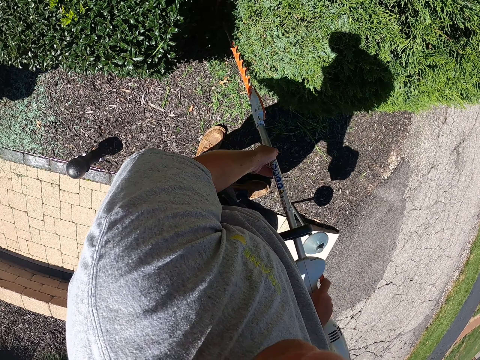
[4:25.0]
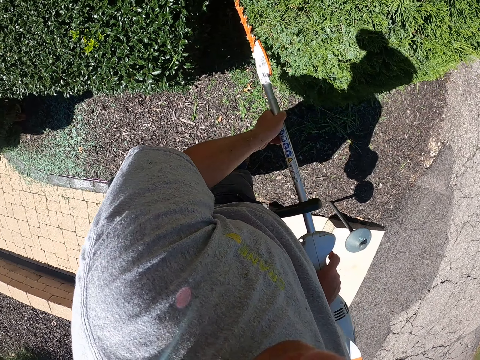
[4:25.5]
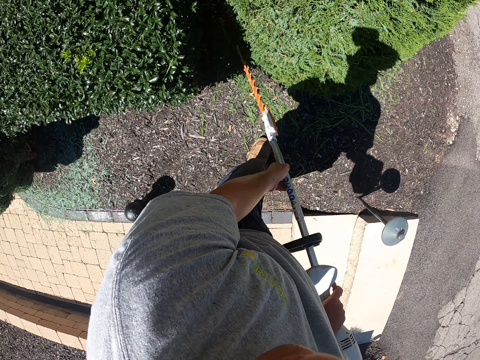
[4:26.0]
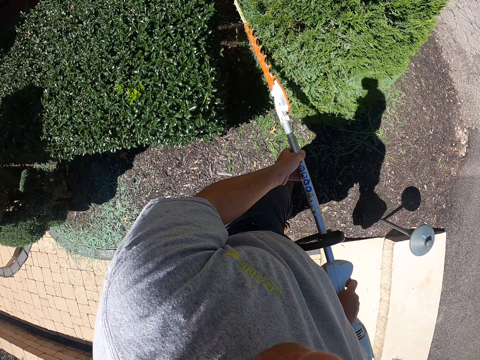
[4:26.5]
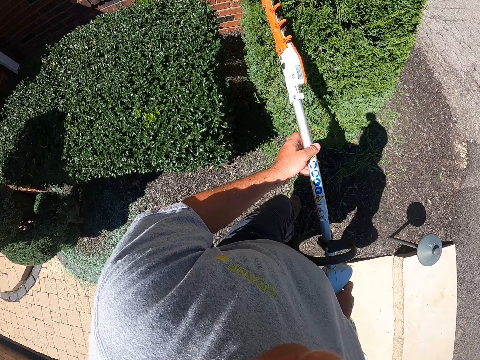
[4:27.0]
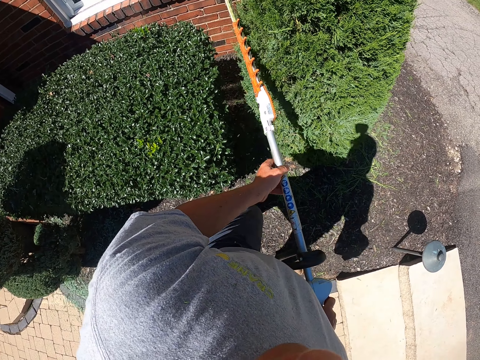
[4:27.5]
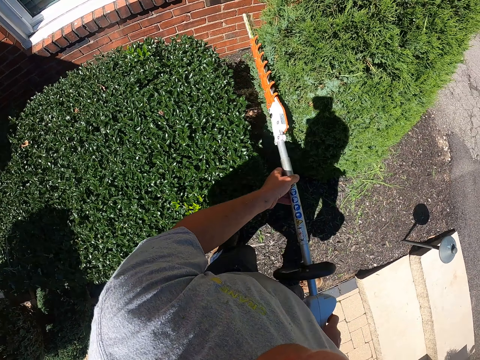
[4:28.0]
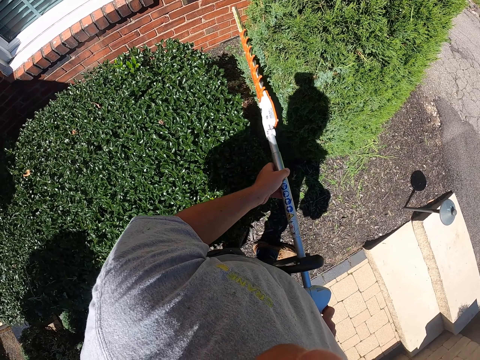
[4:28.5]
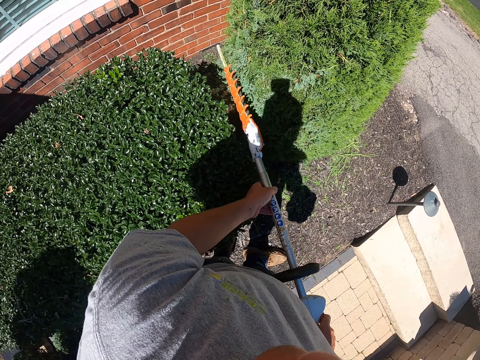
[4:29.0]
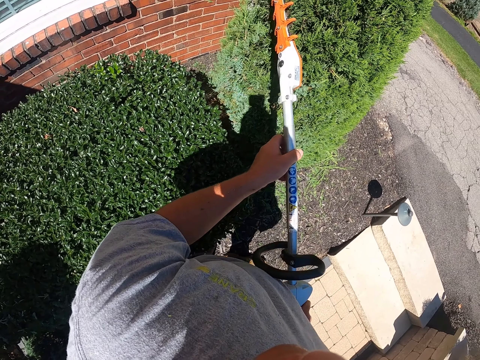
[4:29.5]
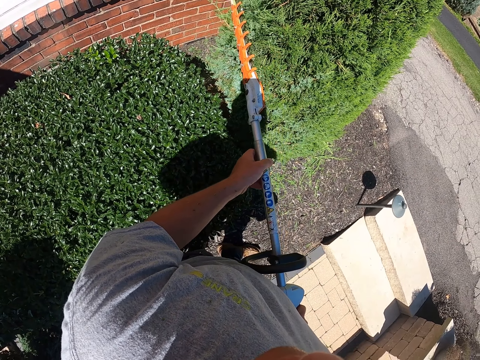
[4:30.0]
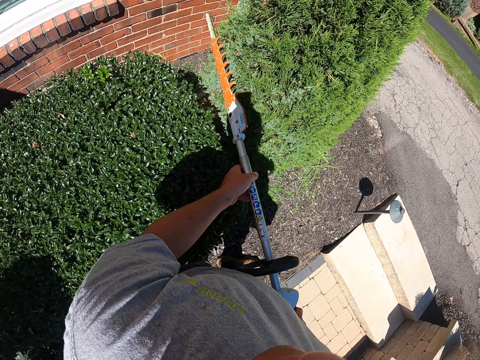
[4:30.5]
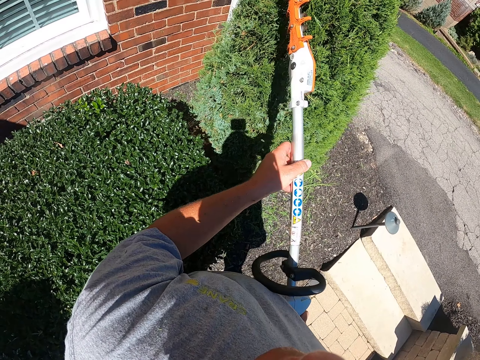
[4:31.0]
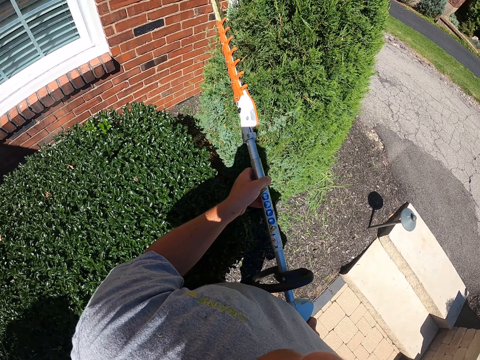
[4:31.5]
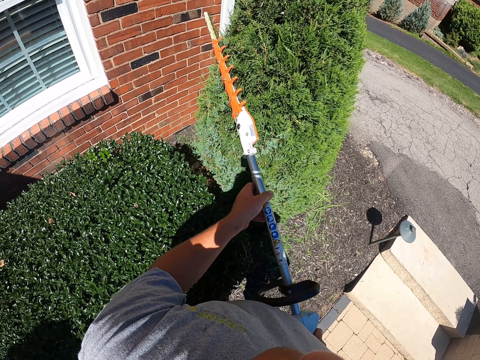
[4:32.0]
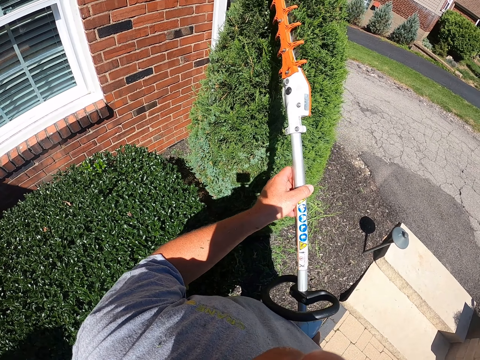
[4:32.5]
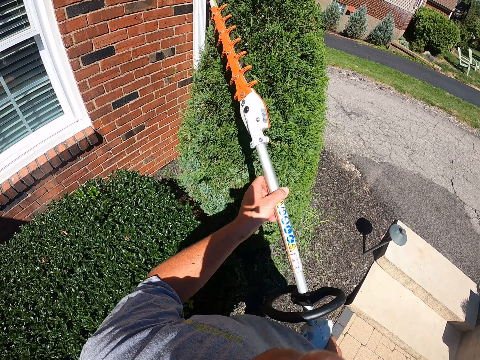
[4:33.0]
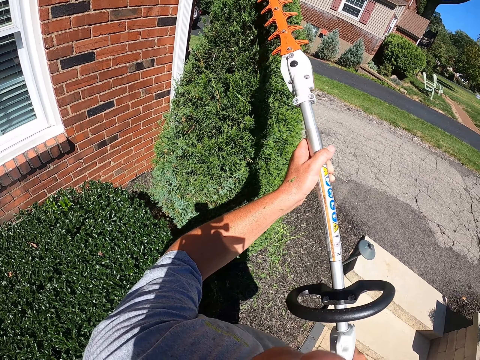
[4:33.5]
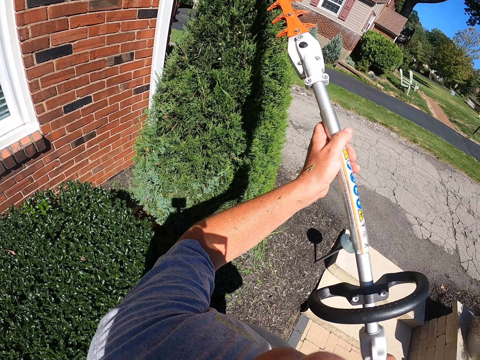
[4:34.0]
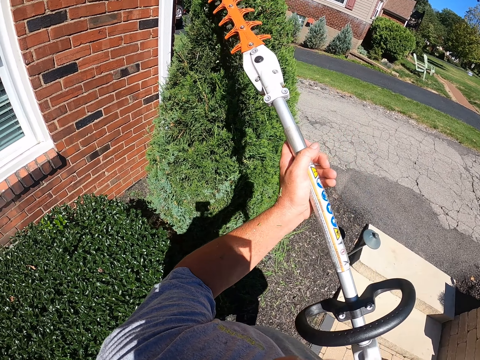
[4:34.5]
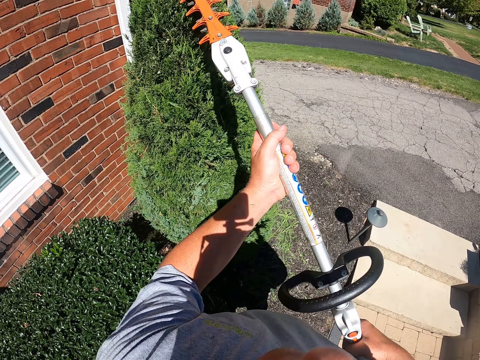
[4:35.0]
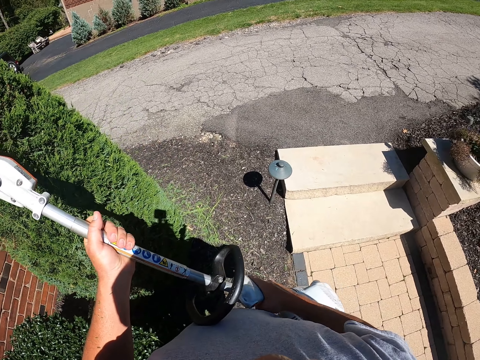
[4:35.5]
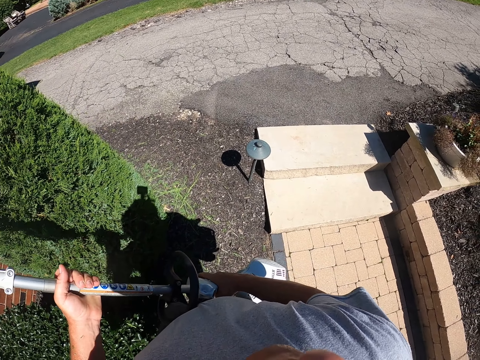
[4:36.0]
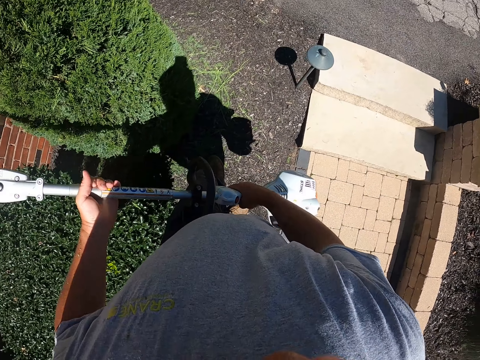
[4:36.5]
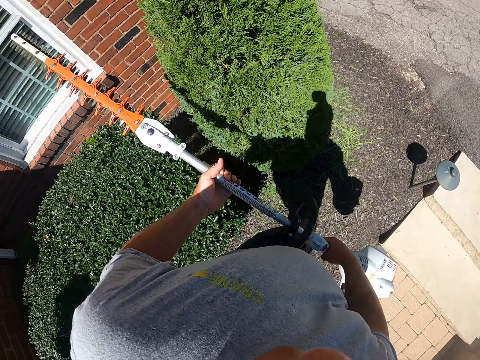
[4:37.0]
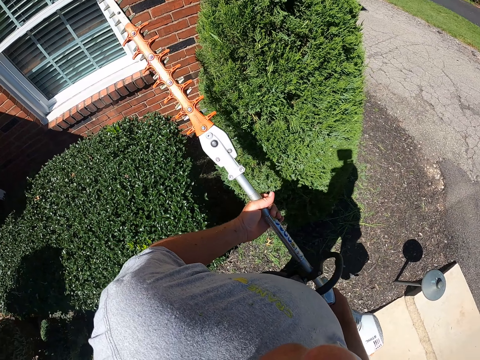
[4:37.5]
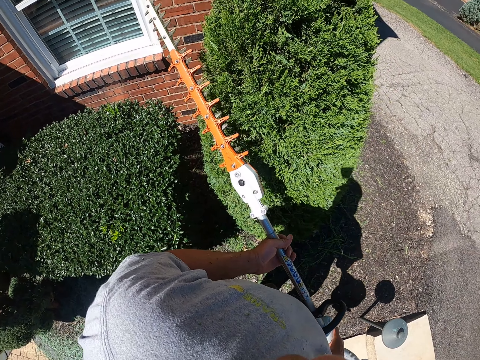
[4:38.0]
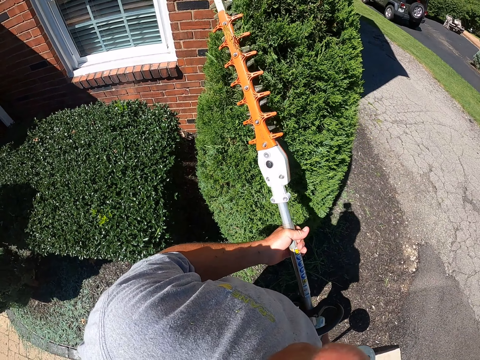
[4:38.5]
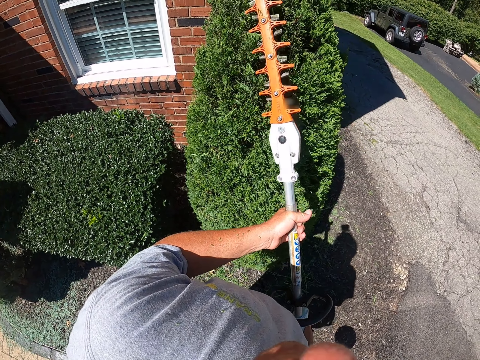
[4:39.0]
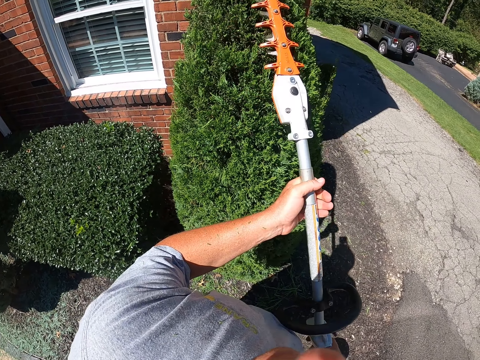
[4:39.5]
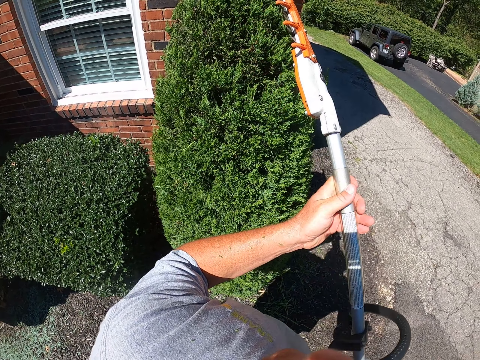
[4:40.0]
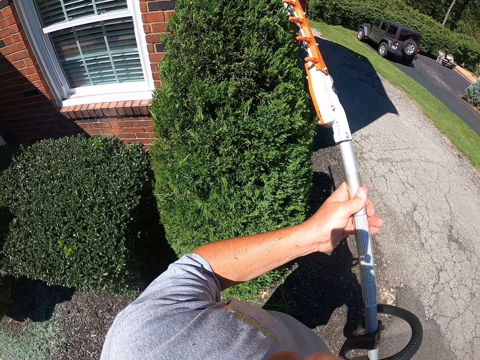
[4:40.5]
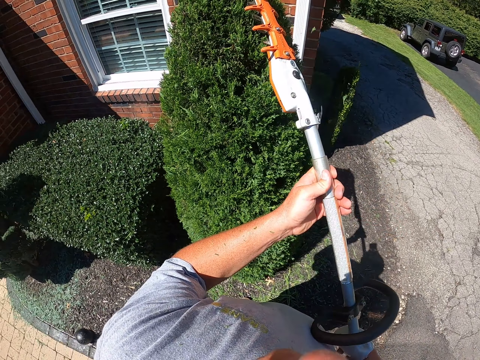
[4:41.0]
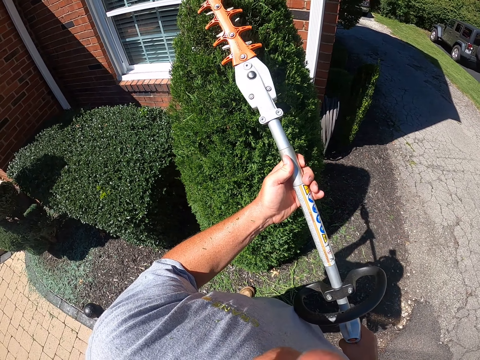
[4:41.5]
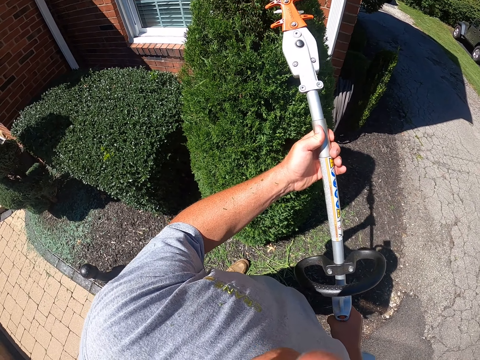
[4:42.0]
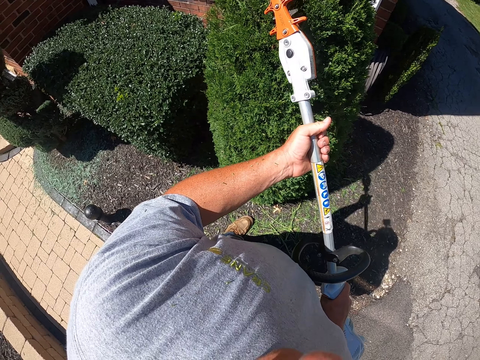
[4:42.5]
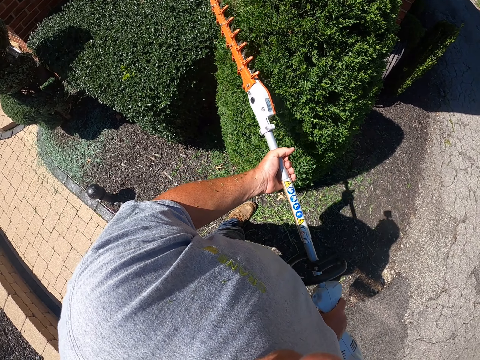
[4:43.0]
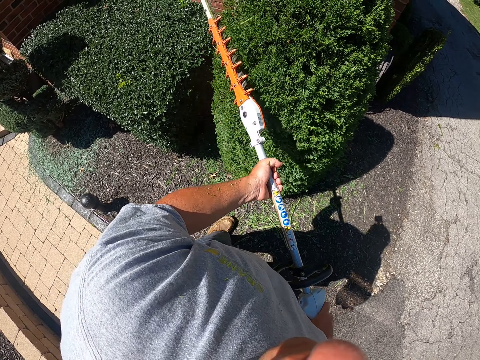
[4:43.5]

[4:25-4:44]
The camera wearer moves the leg. They trim the shrub. They look around. They trim the shrub.

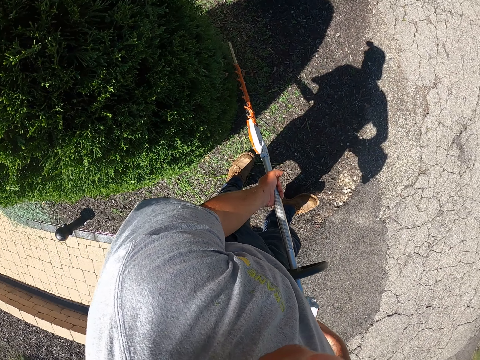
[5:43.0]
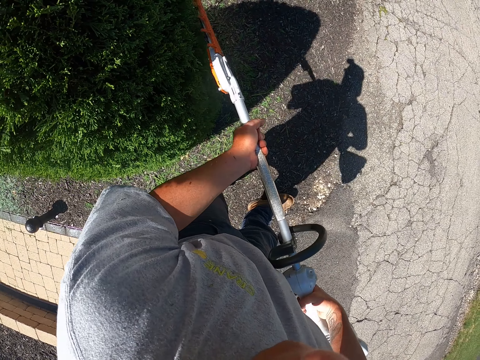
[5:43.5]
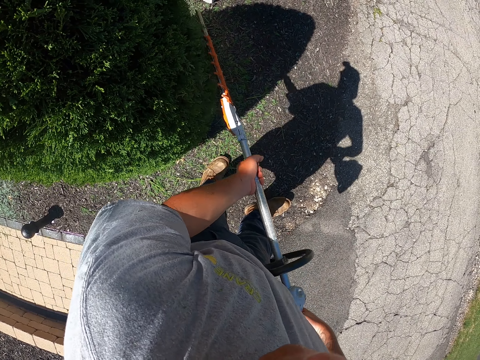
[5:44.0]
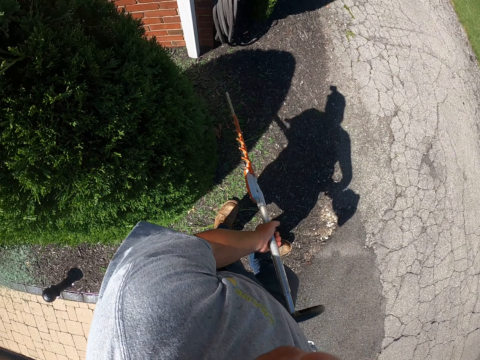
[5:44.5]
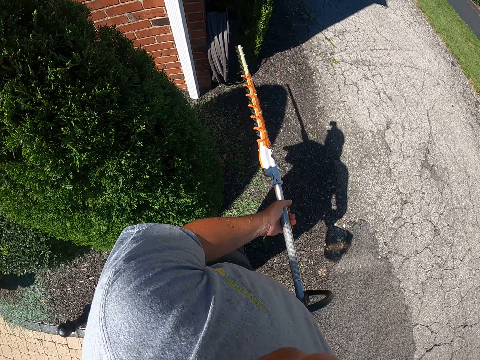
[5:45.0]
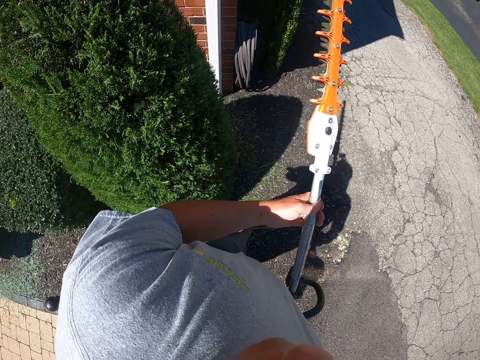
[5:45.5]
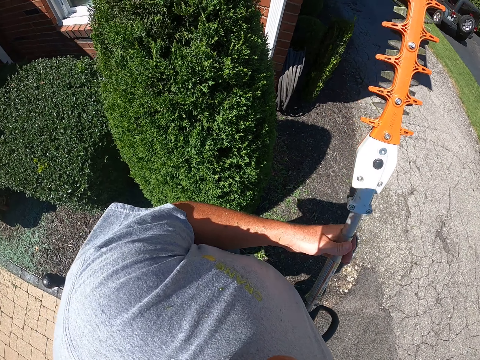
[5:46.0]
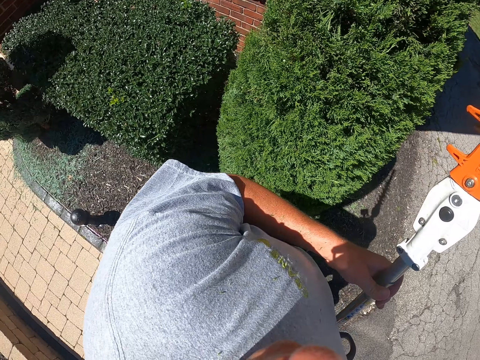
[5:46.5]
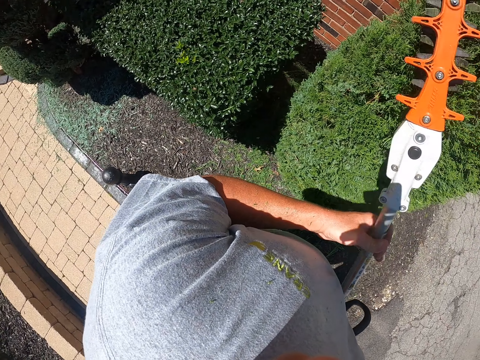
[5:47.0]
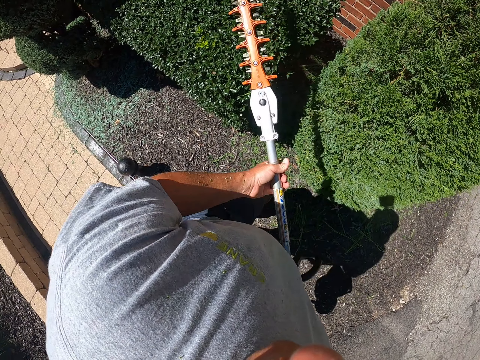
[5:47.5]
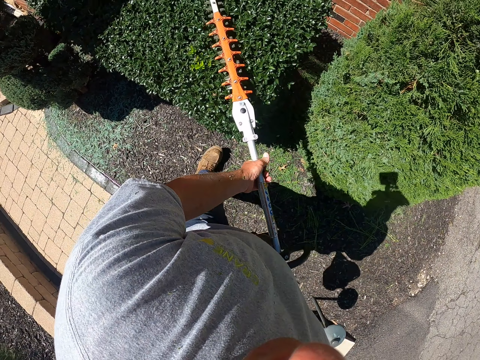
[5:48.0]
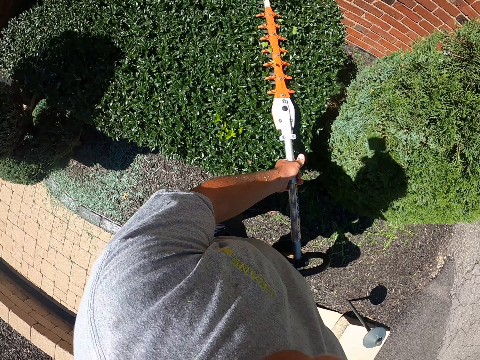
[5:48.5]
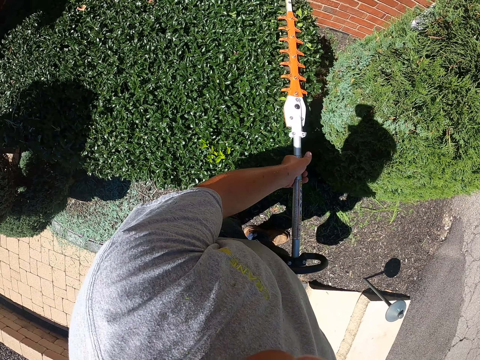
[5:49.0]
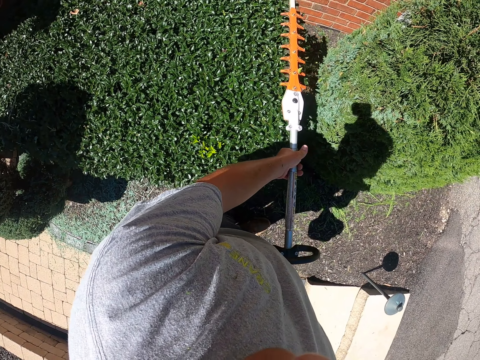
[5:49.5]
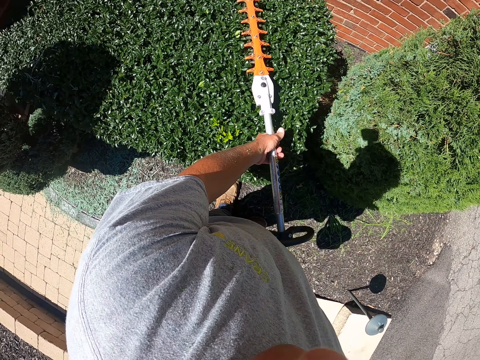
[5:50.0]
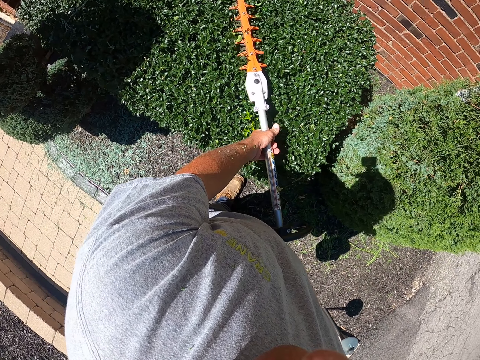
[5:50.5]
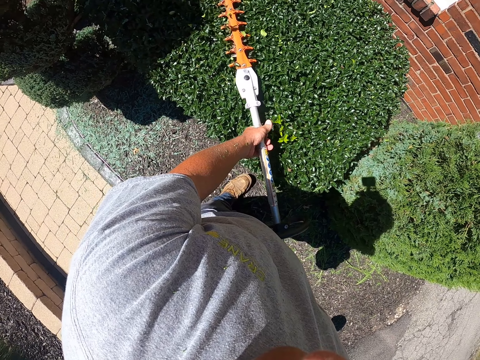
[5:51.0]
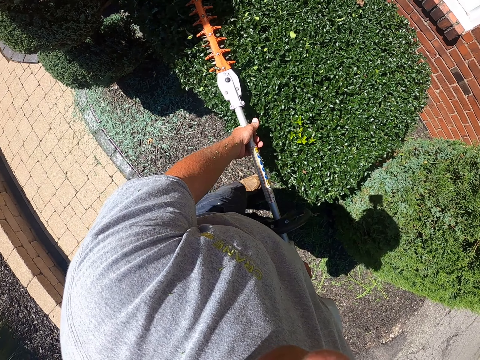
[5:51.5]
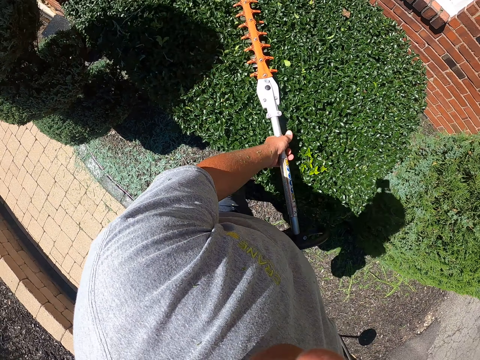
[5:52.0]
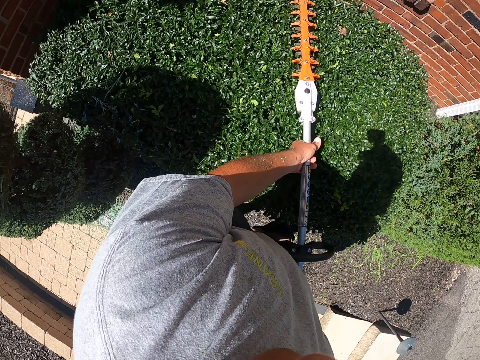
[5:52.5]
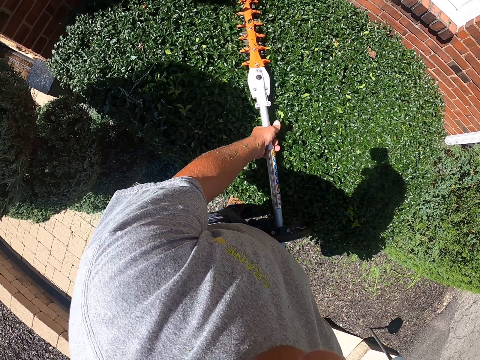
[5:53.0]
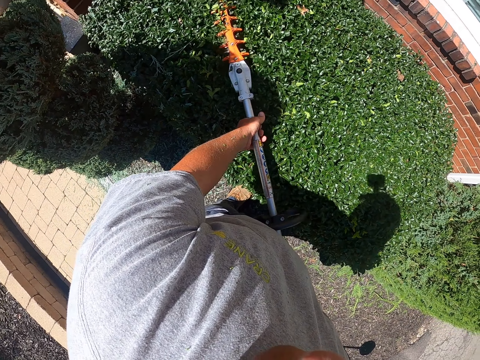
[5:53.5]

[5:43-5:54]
The camera wearer moves the legs. They trim the shrub.
